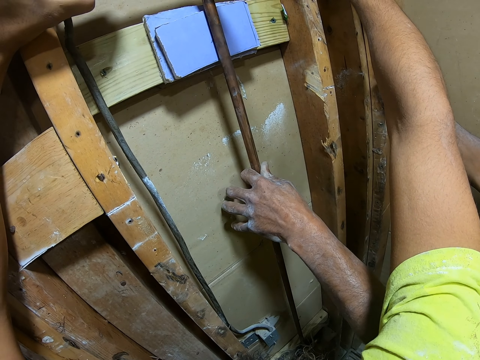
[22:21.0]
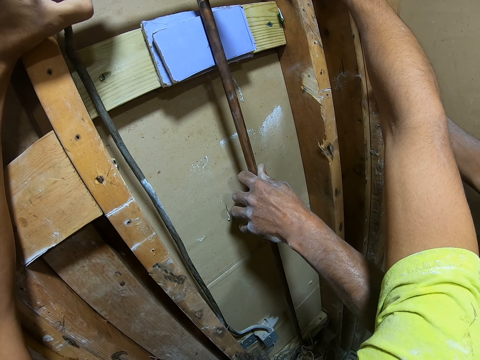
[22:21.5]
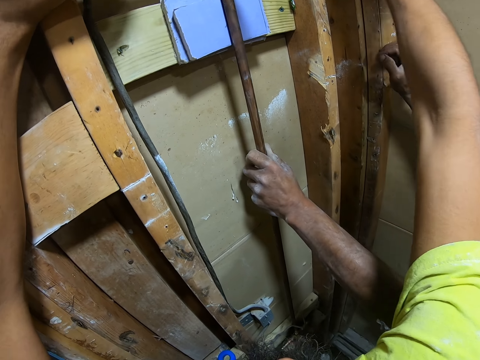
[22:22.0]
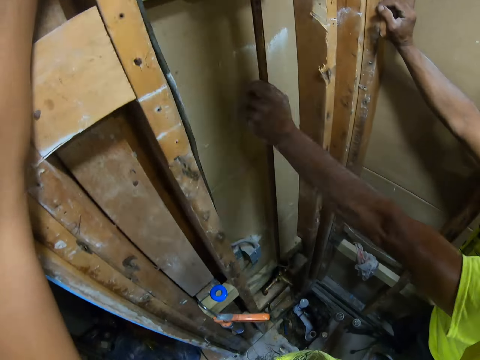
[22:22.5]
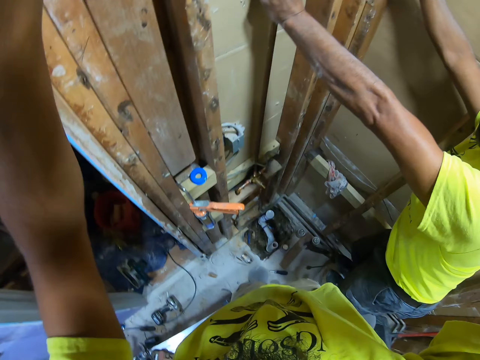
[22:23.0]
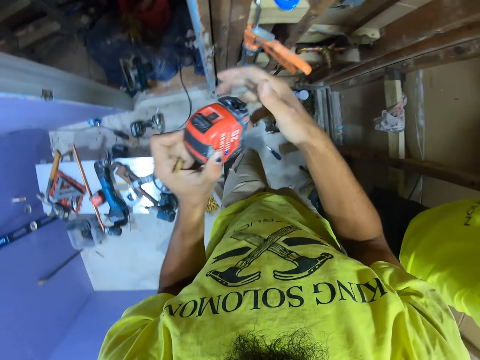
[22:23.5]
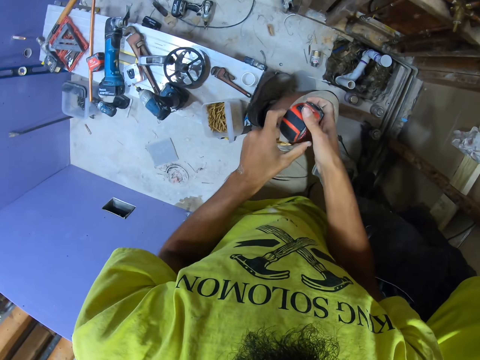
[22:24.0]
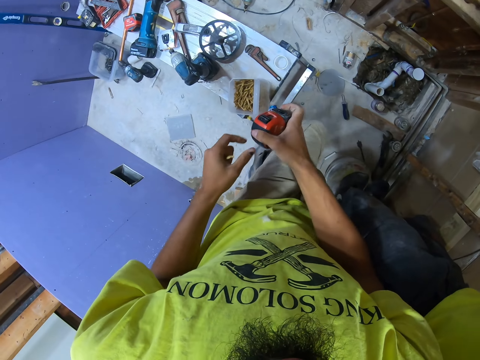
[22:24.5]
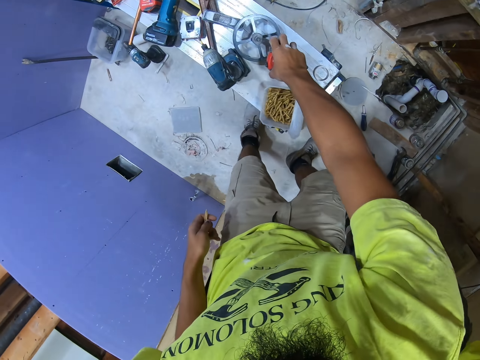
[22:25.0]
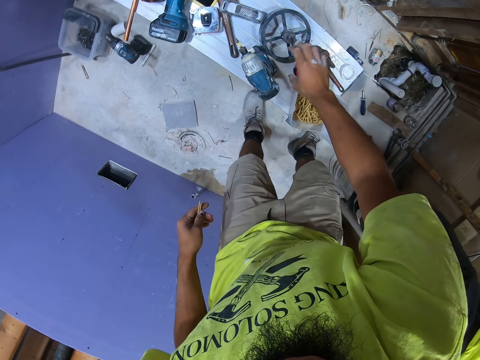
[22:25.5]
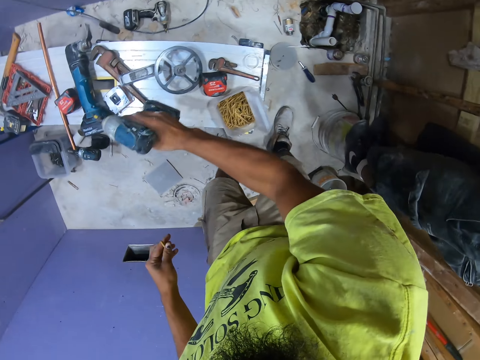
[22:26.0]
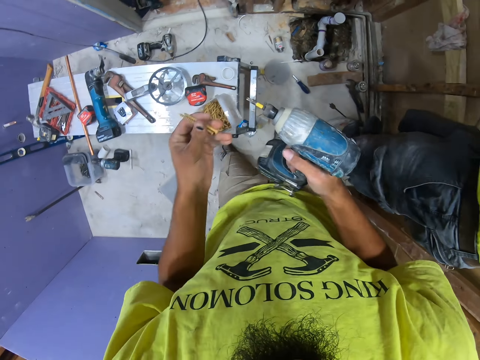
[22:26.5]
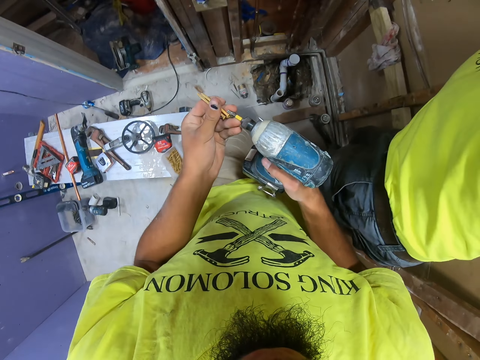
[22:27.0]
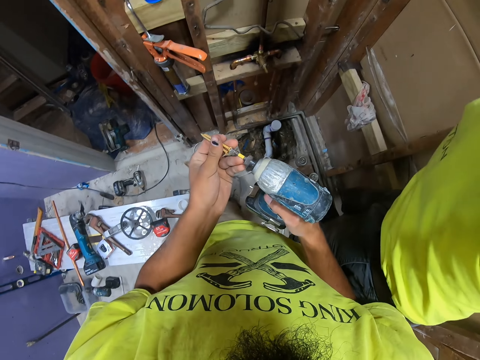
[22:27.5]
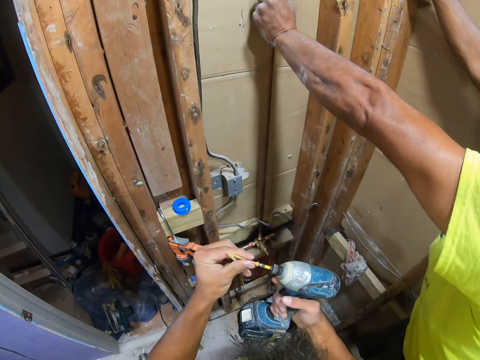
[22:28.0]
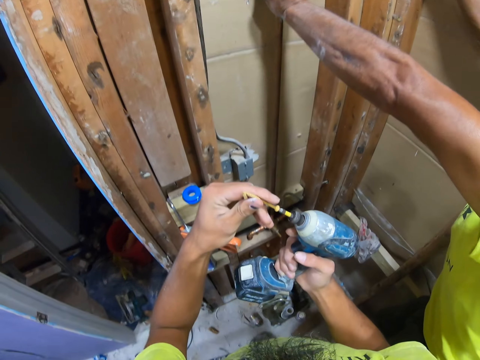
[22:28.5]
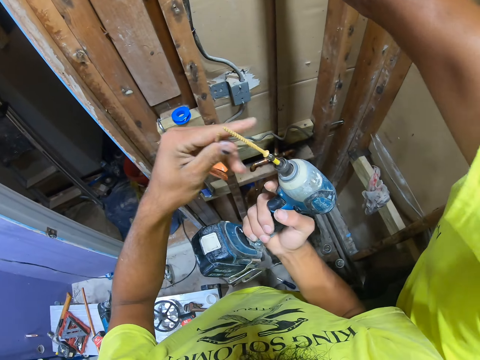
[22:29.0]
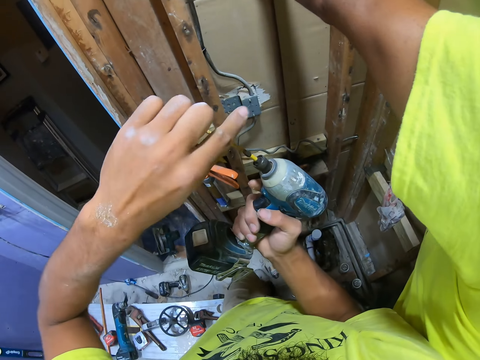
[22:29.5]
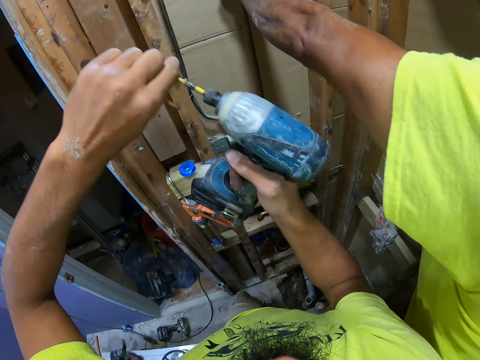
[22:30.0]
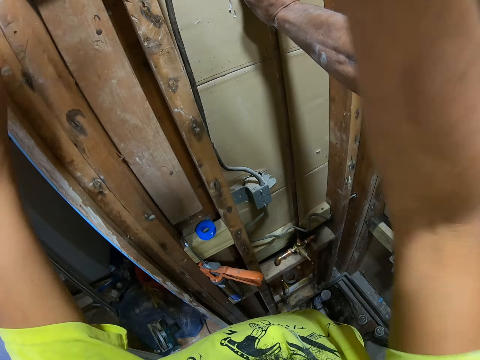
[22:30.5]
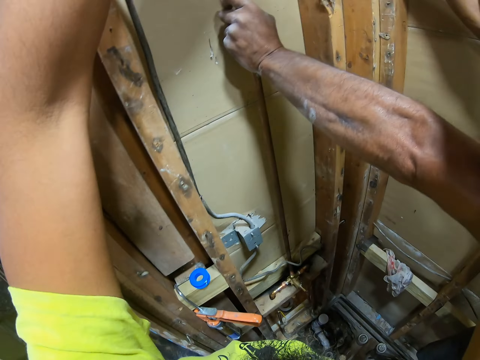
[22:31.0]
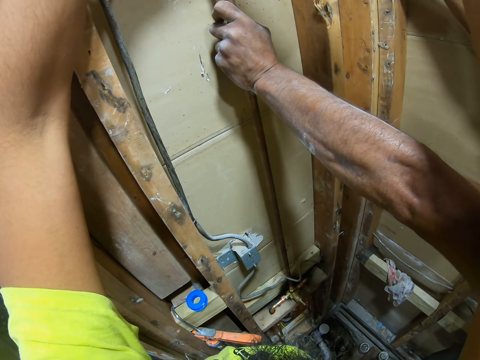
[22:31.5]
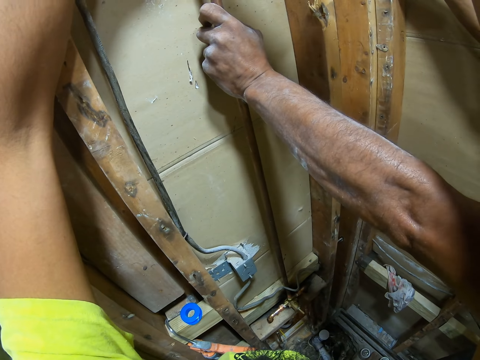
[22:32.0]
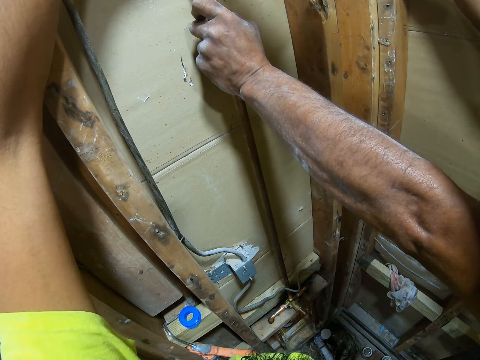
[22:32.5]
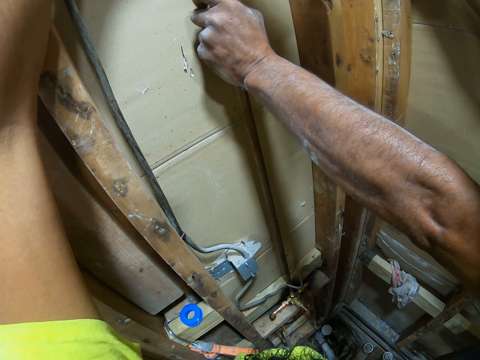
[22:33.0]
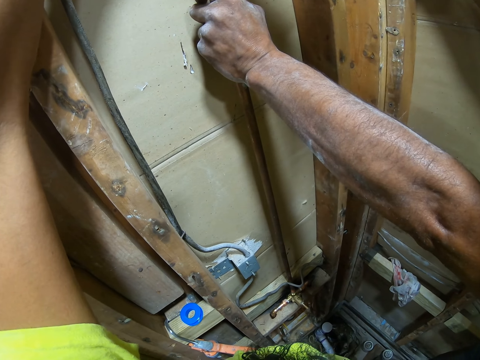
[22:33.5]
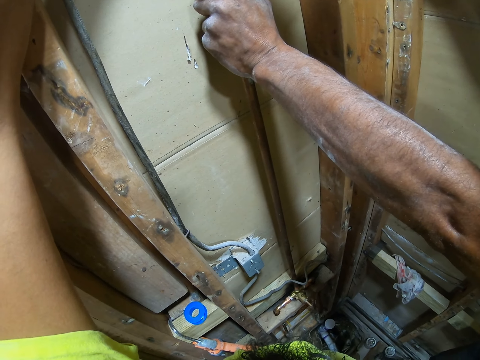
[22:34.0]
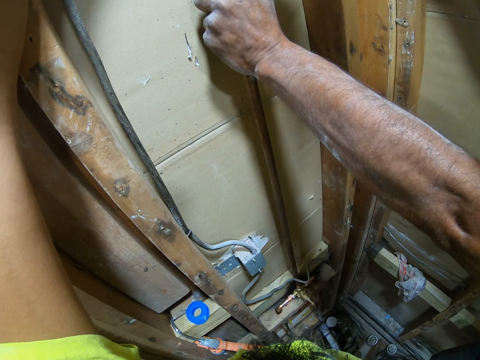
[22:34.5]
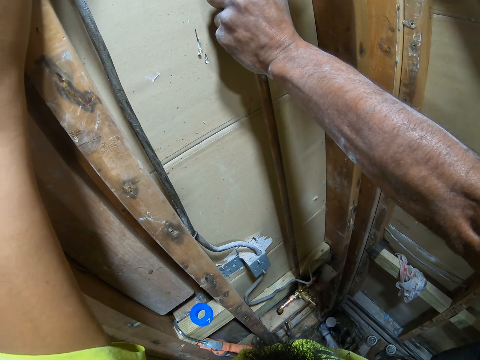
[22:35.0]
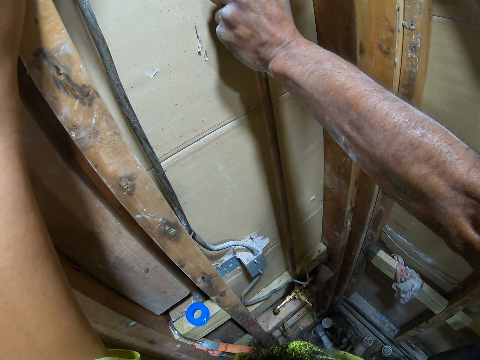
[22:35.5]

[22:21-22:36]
The camera wearer swings both hands and moves the tape measure to the right hand. They place the tape measure on the table. They pick up the drill from the table with the right hand and put the screw on the drill. They swing the right hand. They screw the screw on the wood using the drill.

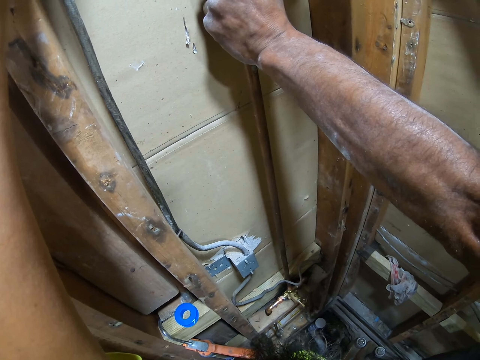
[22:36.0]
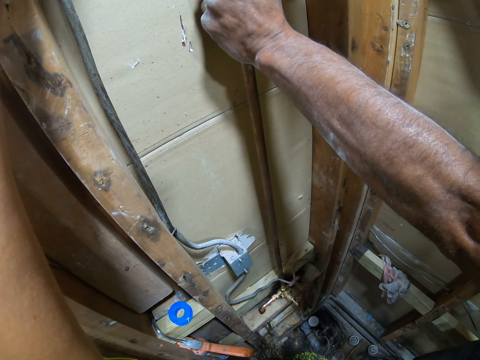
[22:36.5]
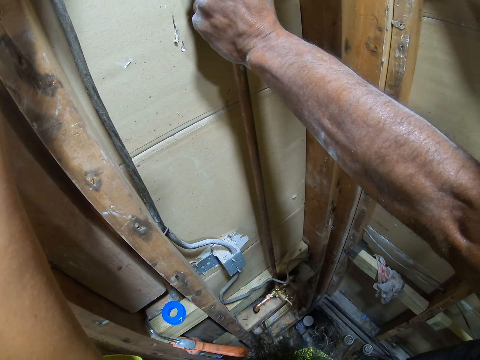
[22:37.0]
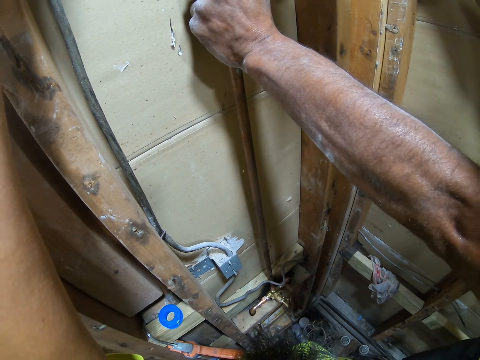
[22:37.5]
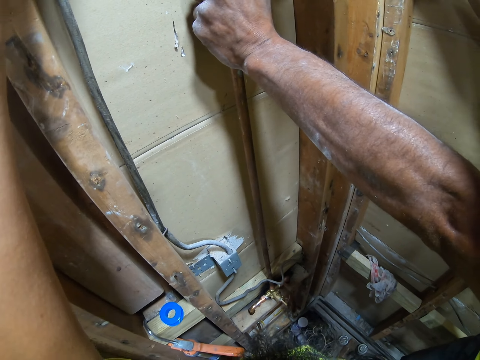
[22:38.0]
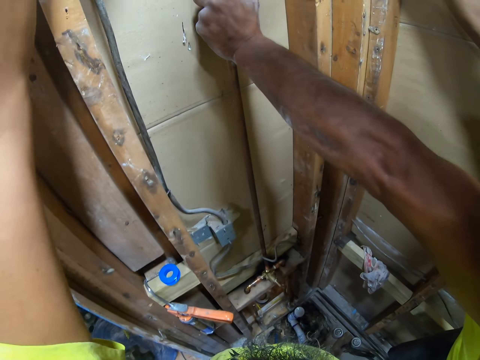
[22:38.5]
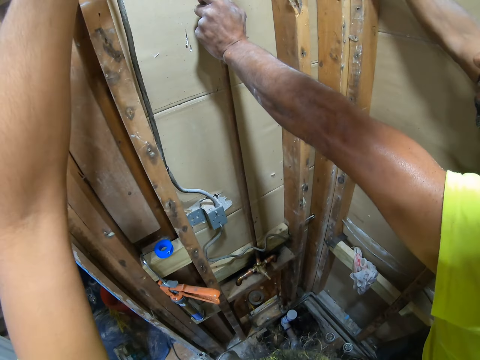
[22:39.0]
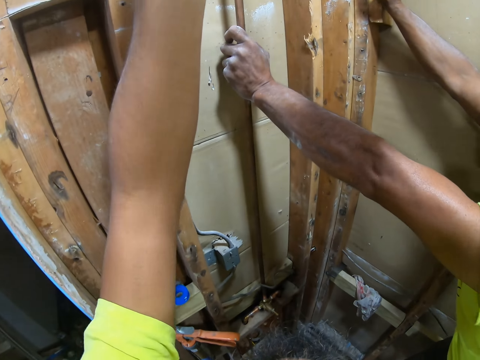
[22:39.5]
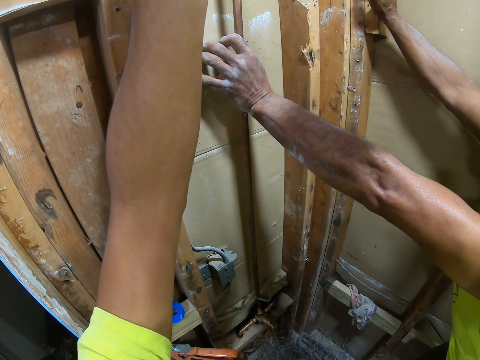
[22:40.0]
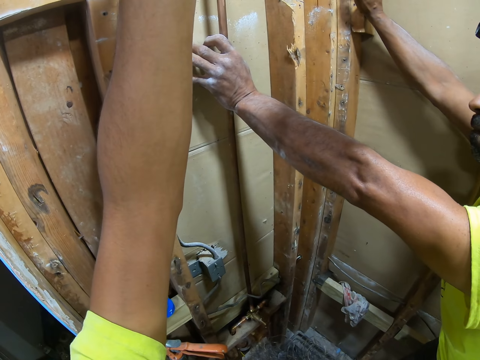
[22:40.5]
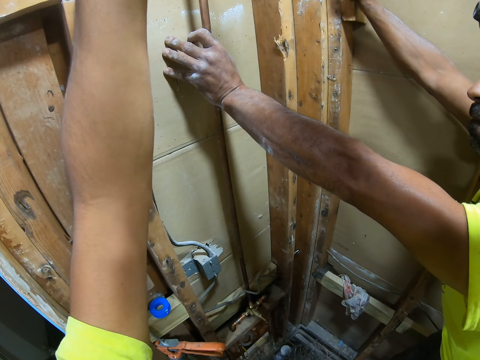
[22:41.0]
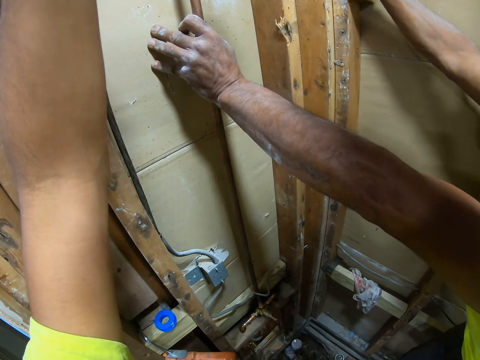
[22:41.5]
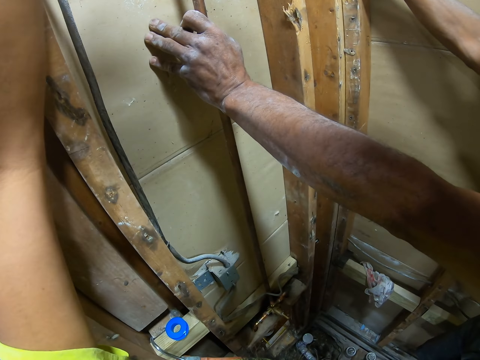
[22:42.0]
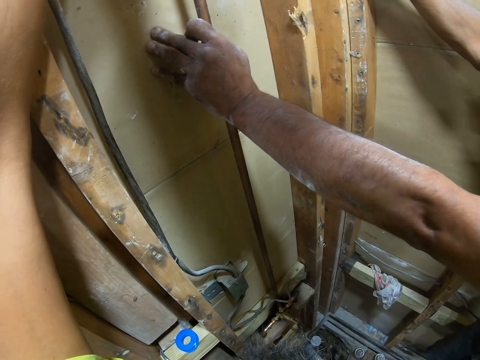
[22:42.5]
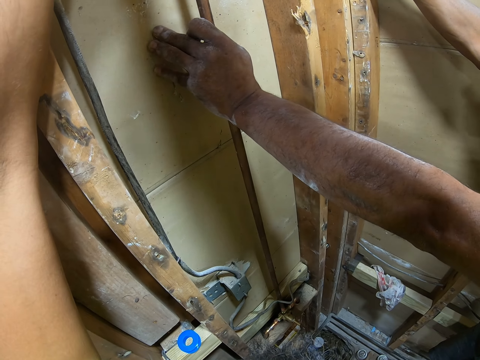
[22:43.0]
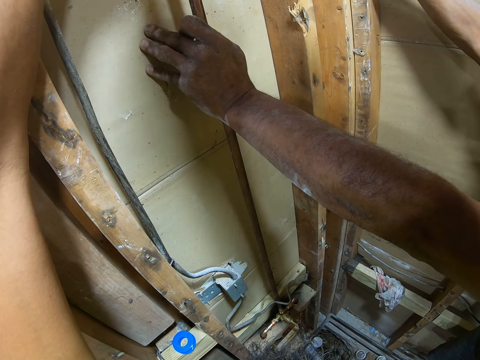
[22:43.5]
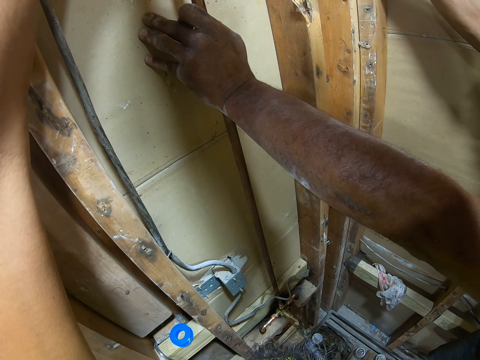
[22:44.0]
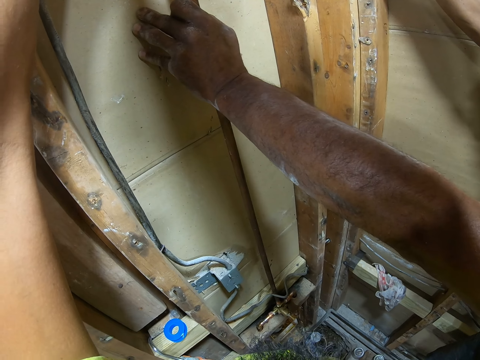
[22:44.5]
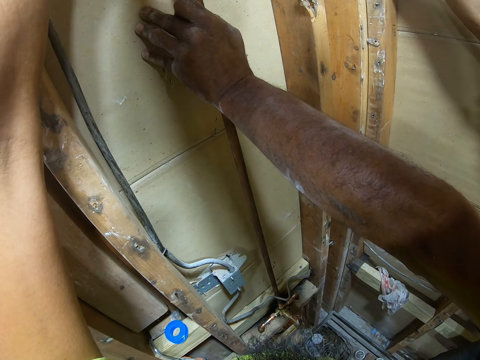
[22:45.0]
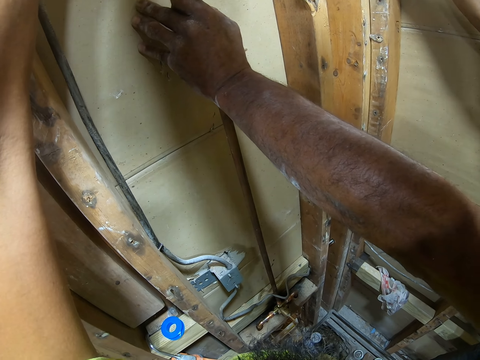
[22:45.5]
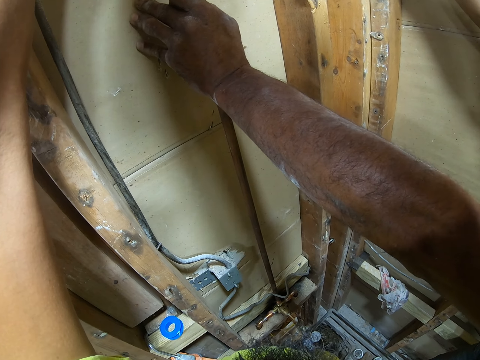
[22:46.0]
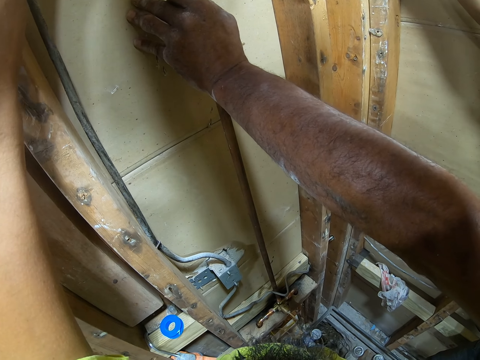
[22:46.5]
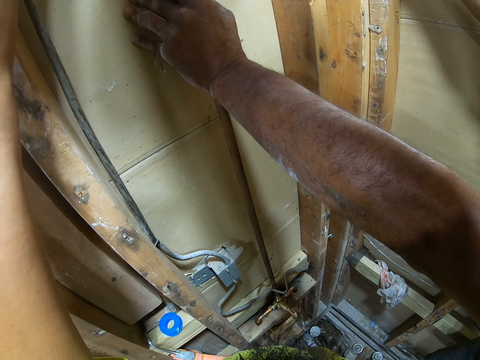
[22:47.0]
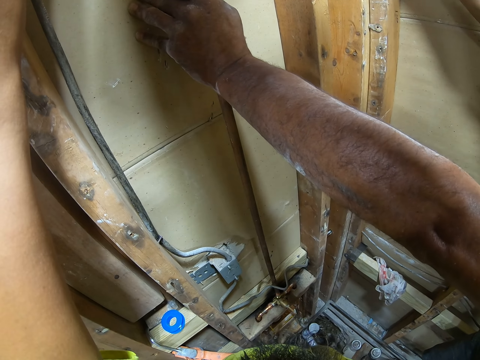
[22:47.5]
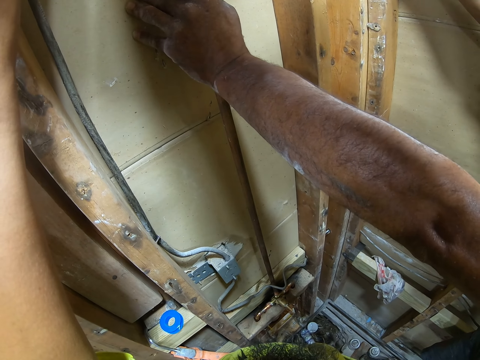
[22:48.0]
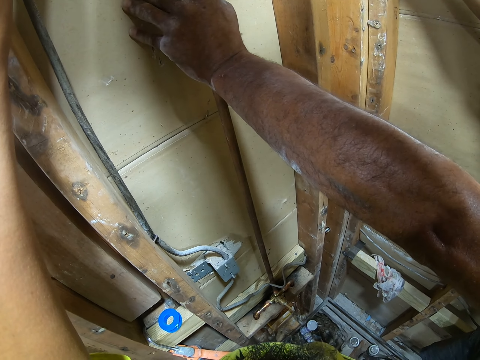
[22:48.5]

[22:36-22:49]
The camera wearer swings the left hand. They screw the screw on the wood using a drill.
